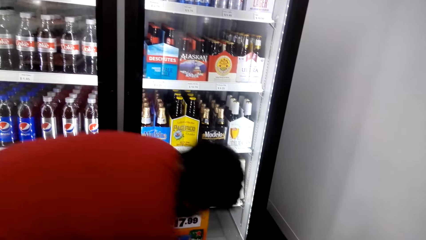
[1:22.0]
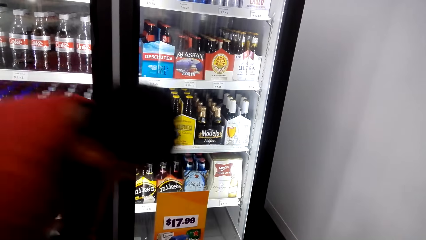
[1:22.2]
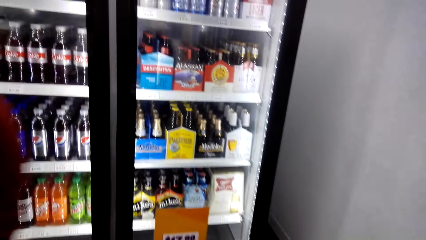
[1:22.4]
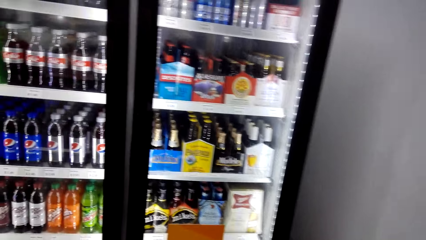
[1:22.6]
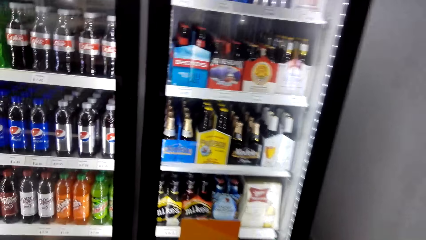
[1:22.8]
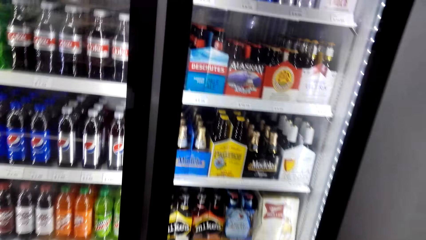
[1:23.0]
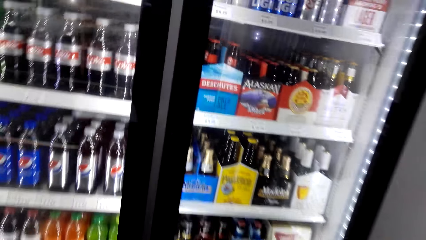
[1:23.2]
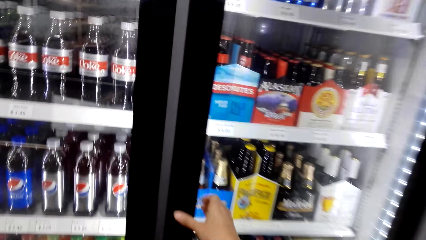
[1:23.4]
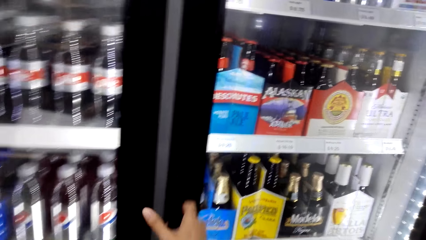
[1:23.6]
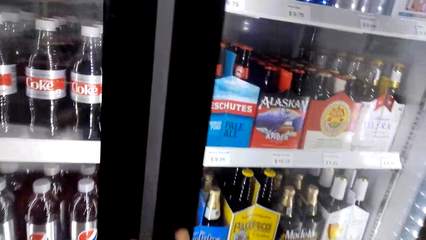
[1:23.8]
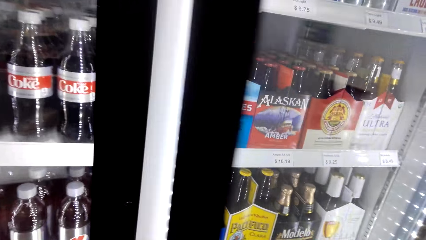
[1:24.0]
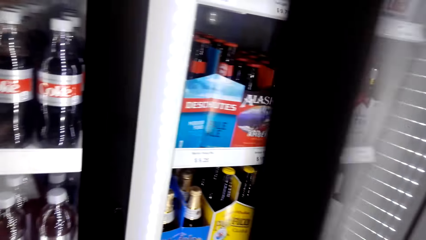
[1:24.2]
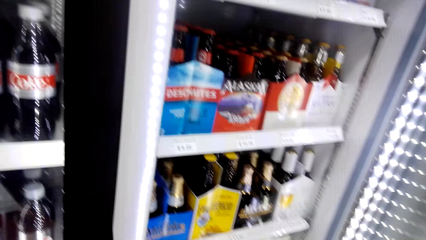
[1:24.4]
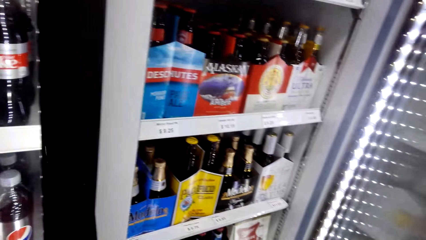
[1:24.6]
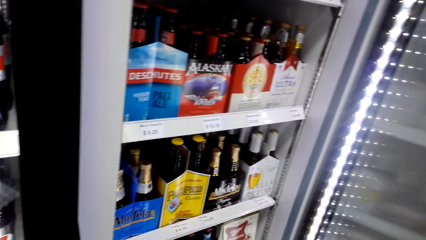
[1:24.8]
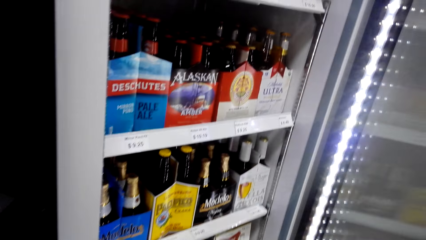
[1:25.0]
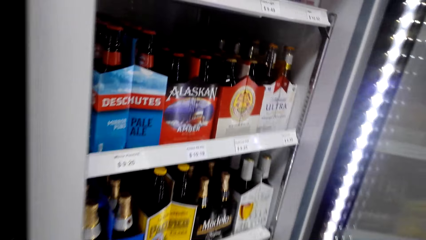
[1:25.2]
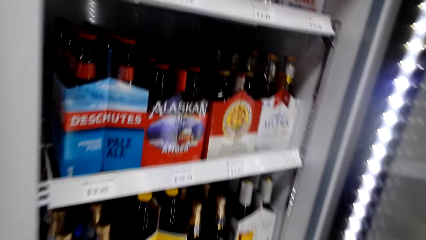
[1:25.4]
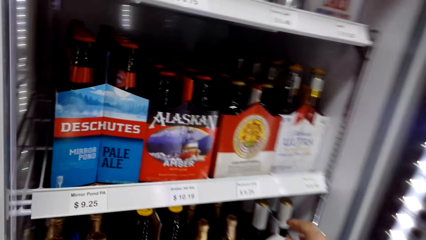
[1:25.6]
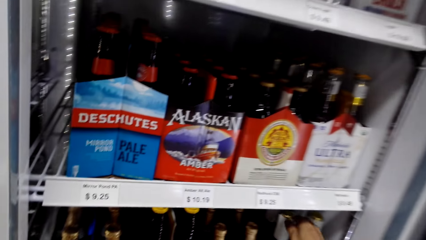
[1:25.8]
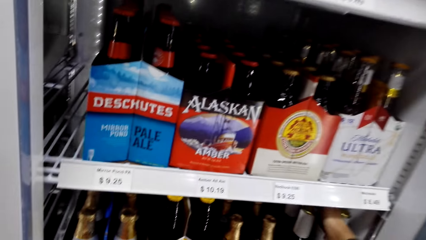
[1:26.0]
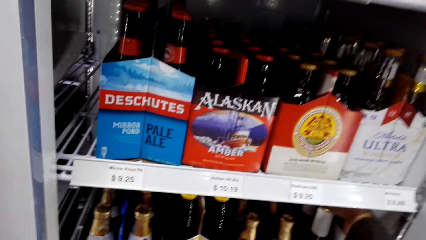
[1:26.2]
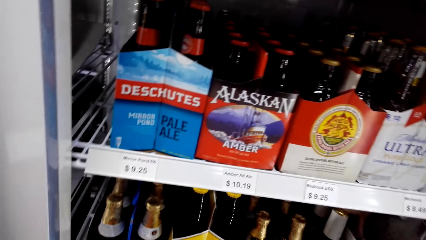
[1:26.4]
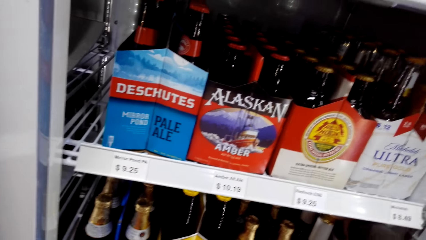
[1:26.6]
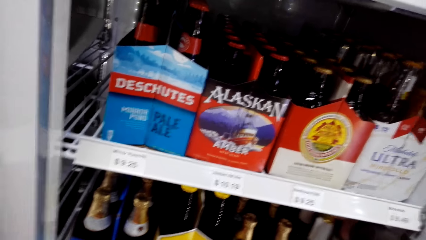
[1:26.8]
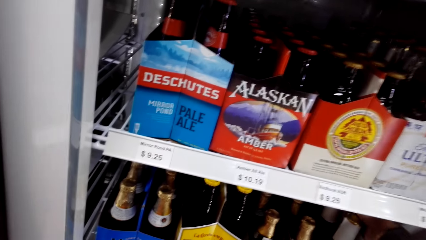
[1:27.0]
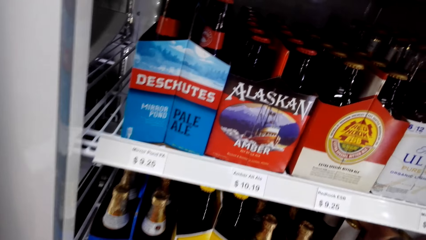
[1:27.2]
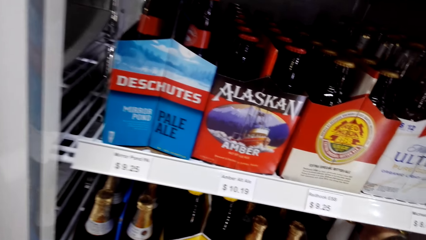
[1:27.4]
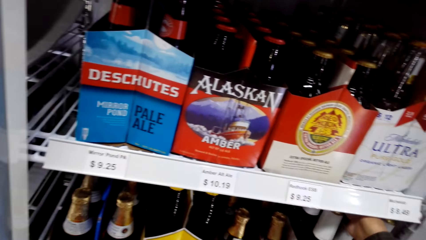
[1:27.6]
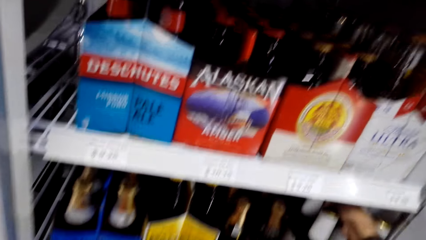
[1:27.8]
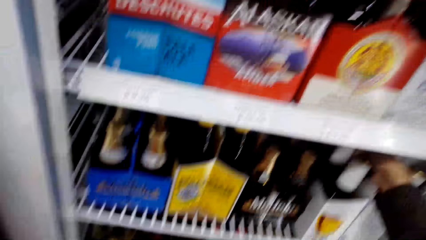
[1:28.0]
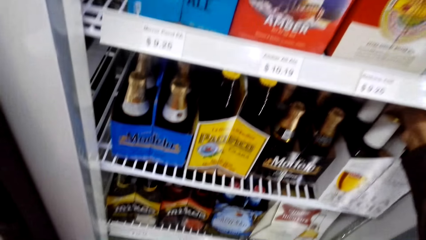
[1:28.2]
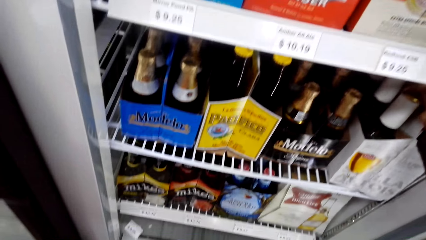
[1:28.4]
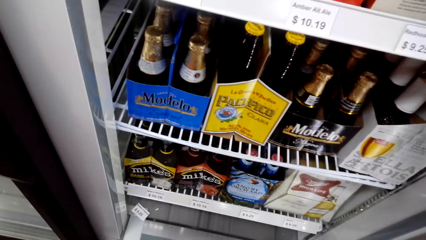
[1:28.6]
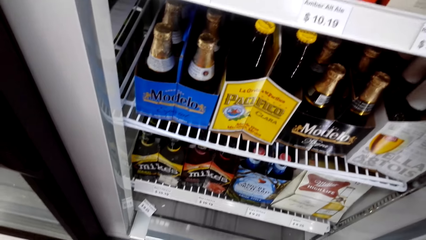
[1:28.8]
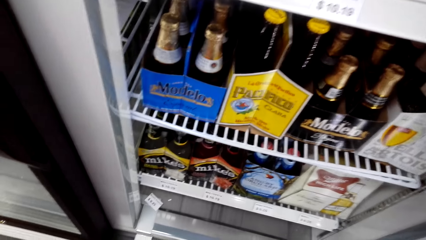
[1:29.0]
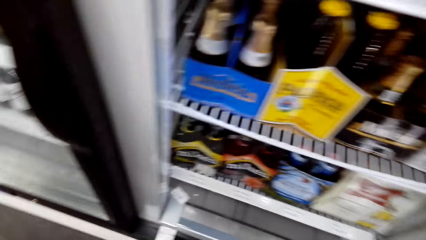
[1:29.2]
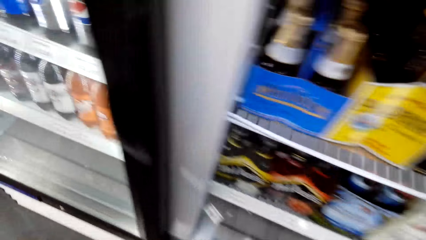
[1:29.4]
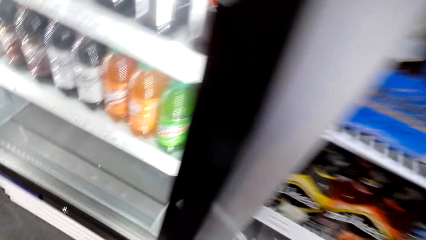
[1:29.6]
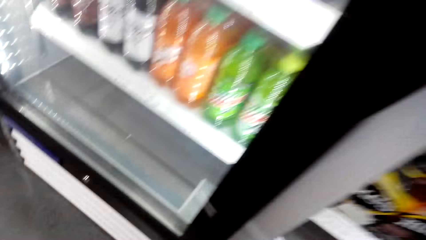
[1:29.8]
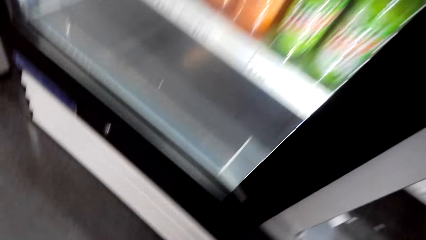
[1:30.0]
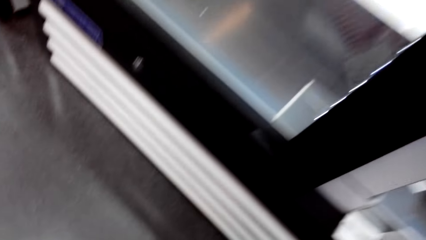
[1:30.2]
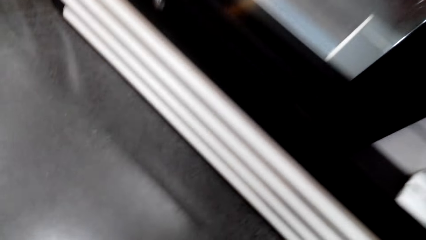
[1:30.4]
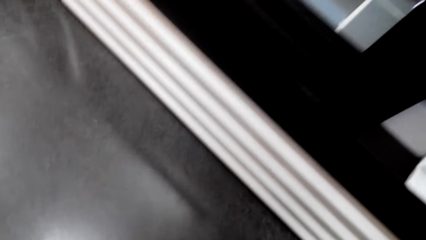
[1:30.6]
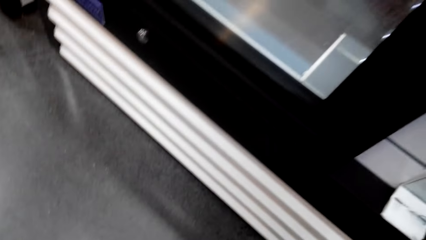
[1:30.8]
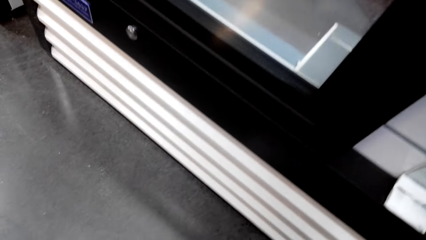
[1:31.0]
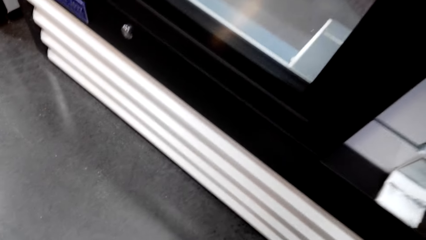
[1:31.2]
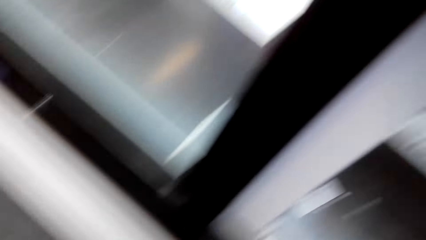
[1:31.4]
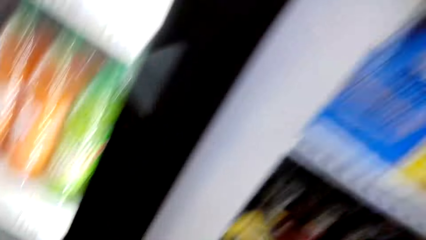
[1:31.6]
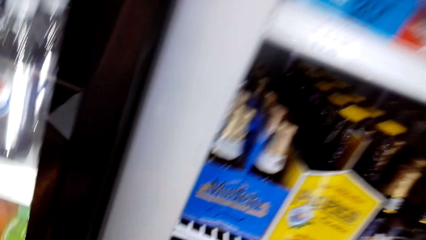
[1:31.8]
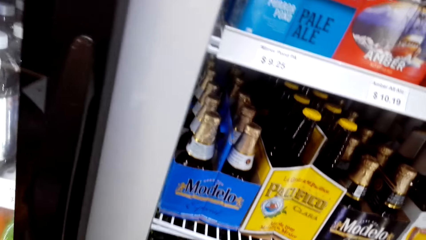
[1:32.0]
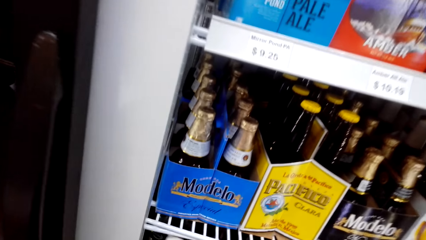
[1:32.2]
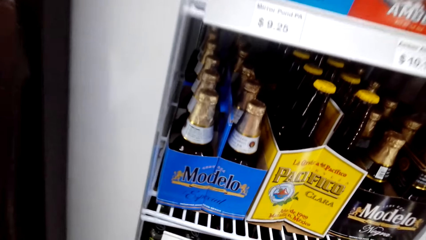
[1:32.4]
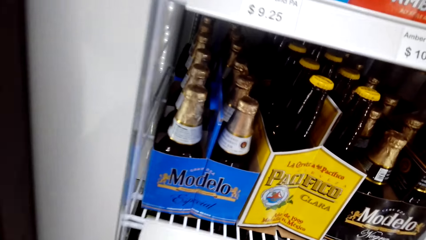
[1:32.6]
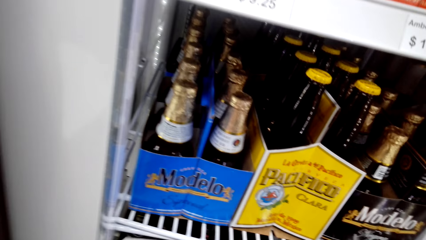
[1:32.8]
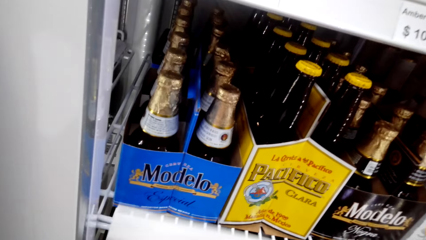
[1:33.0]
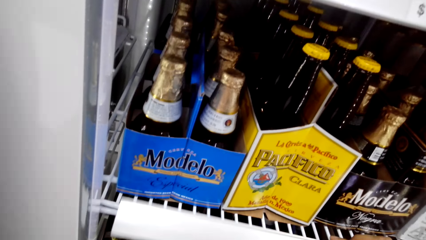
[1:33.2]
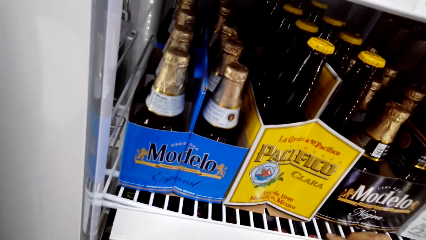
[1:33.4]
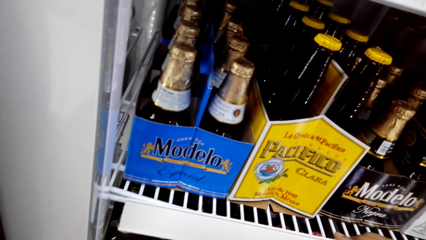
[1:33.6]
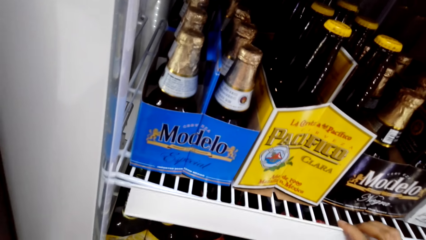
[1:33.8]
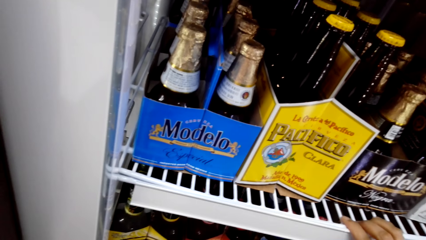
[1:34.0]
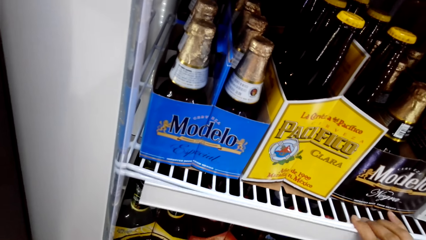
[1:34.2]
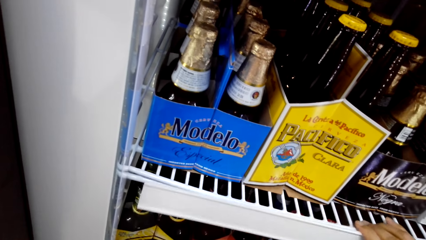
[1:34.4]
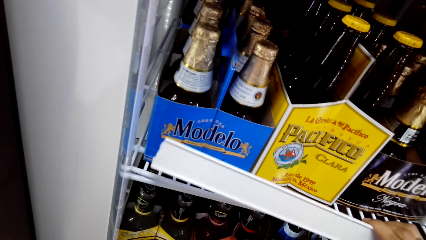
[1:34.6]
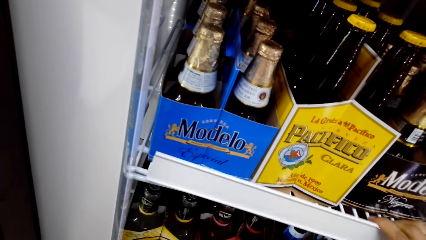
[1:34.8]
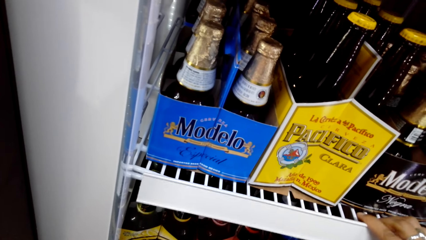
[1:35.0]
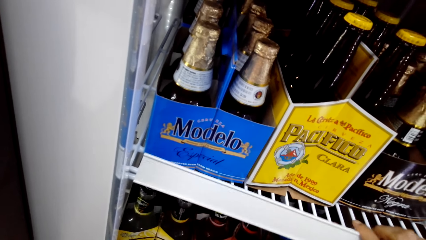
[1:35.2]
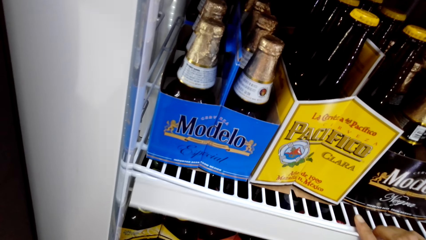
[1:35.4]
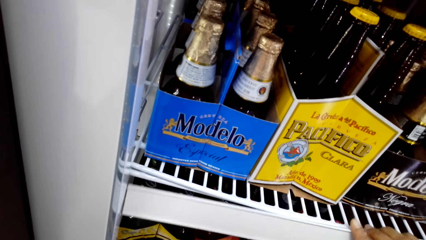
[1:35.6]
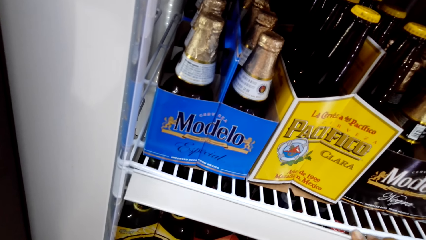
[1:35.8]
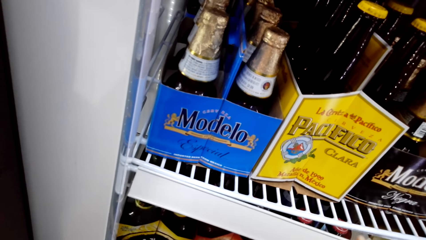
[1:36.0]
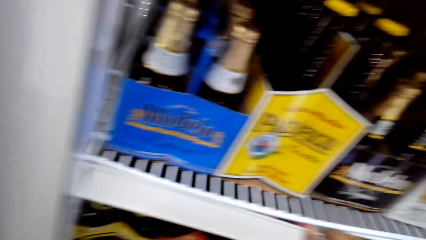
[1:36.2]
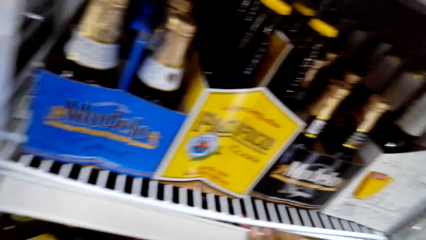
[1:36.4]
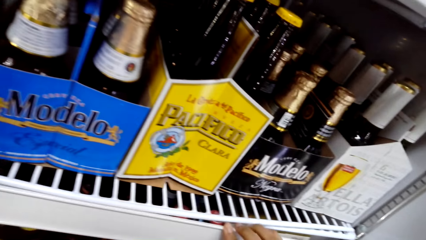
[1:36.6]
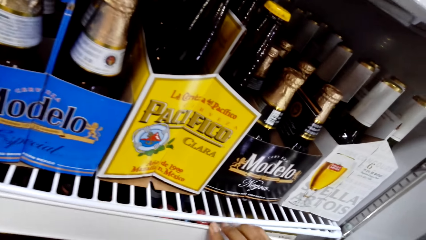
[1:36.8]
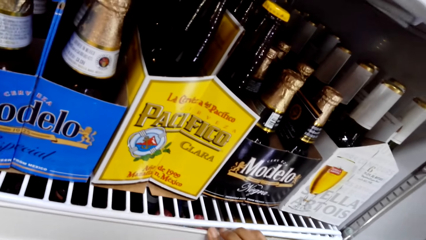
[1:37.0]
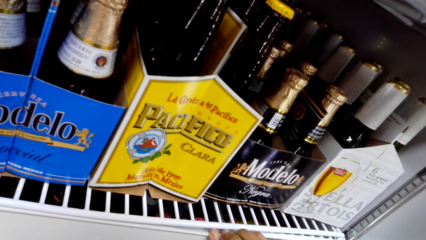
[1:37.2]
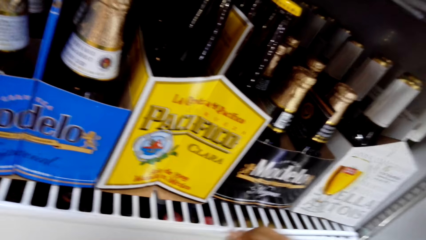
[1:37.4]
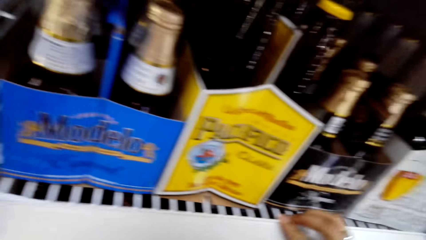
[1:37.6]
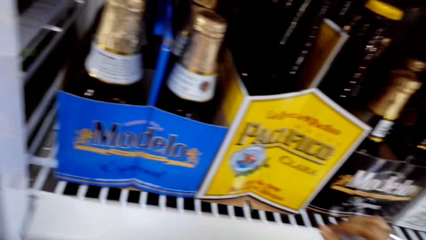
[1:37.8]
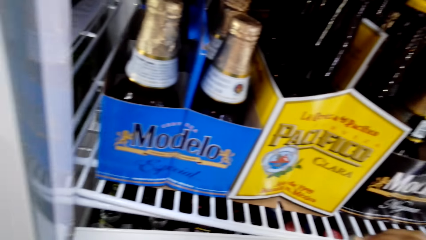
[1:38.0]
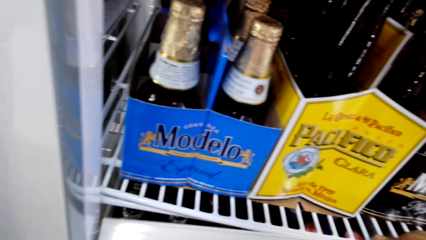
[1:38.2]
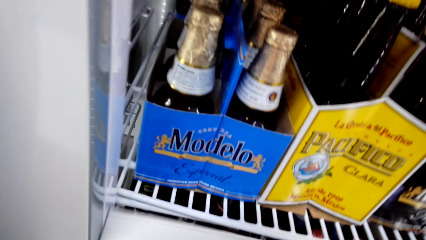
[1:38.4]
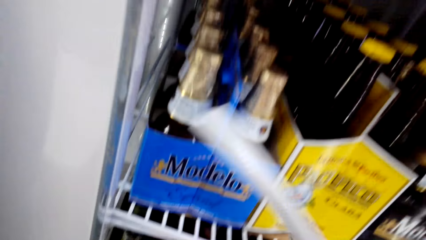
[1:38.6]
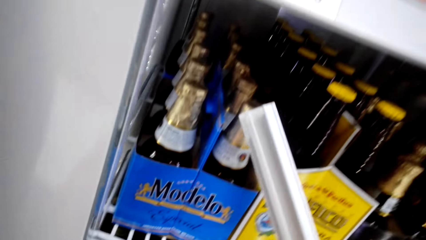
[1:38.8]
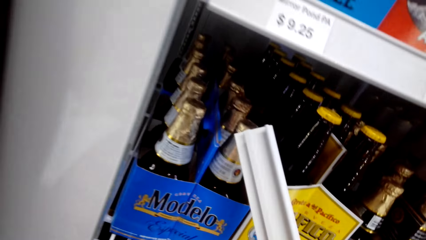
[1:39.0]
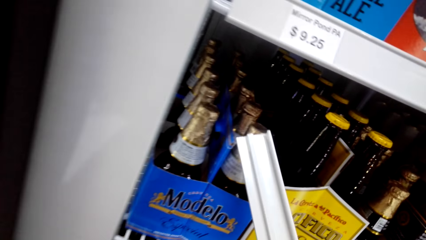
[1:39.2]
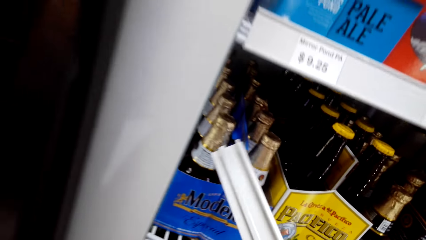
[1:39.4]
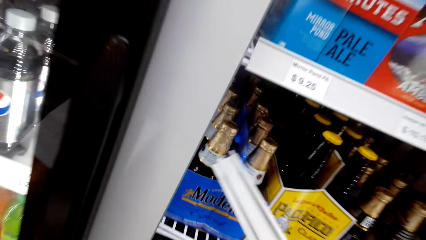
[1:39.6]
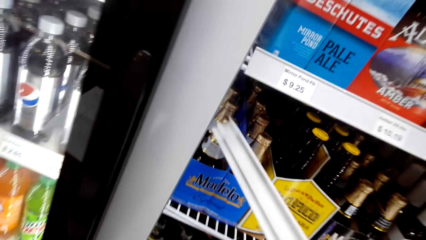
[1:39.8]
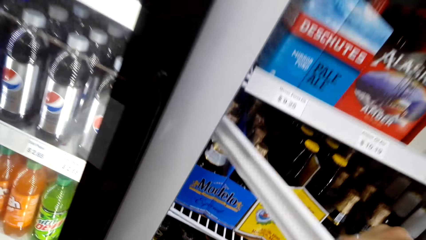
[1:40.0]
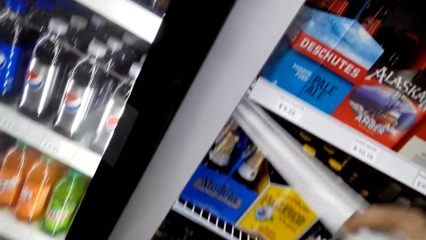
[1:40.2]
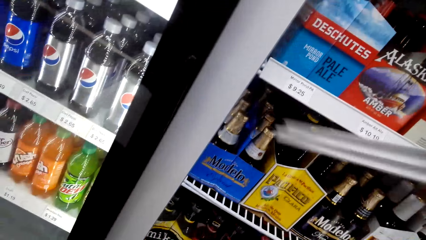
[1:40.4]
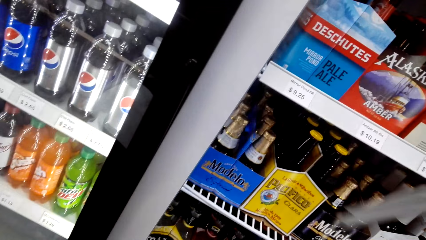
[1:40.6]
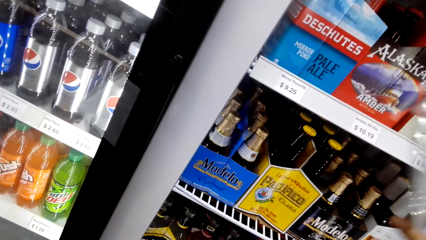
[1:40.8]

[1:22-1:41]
The camera wearer opens the fridge. They look at the drinks. They drop the plastic with price sticker. They pick up the plastic with price sticker. They fix the fridge. They return the plastic with price sticker.
